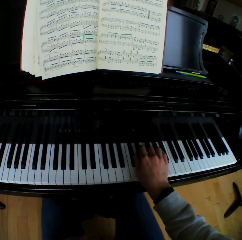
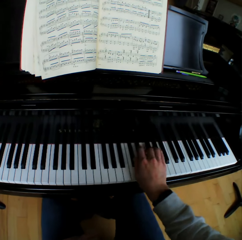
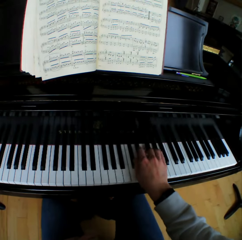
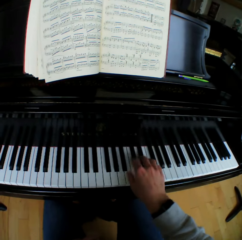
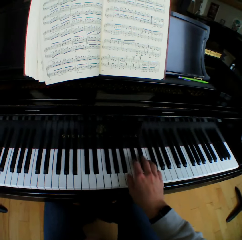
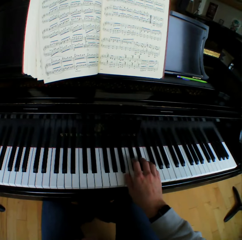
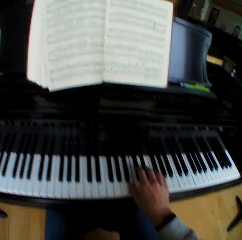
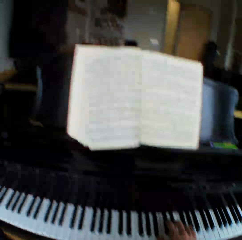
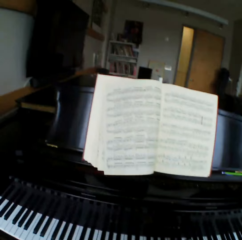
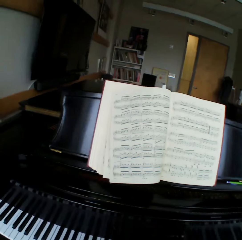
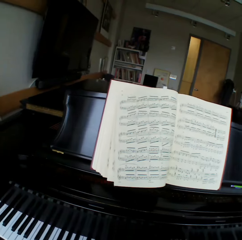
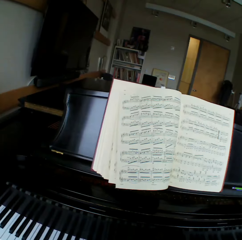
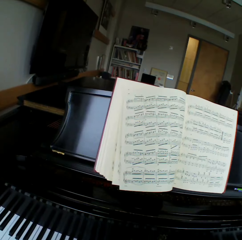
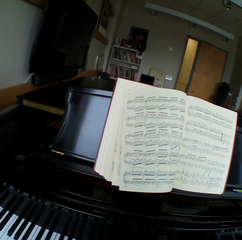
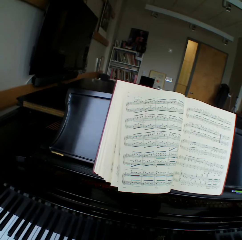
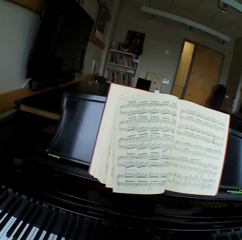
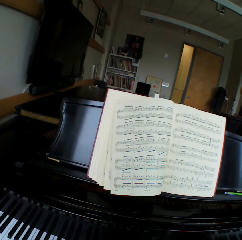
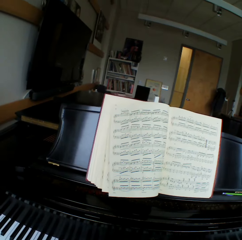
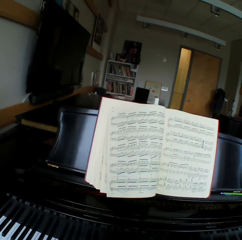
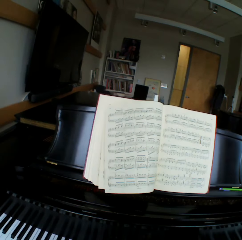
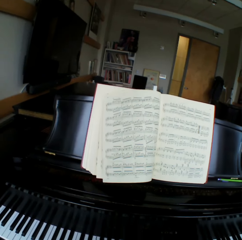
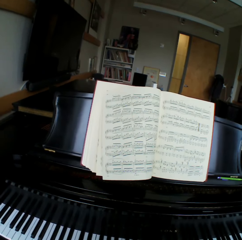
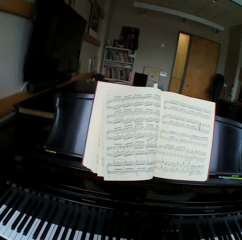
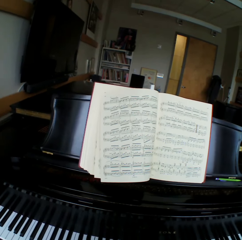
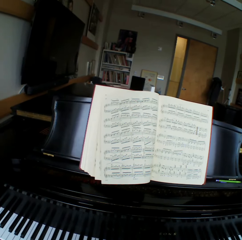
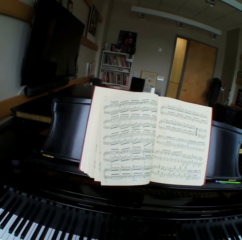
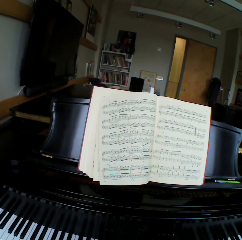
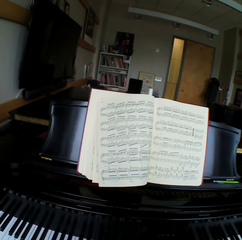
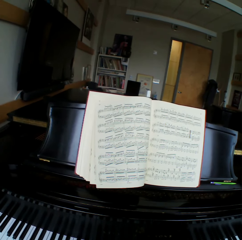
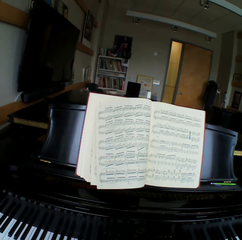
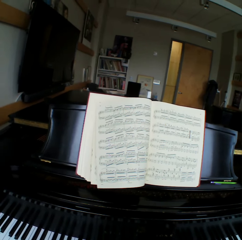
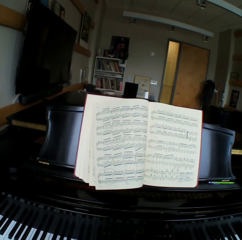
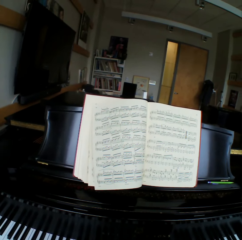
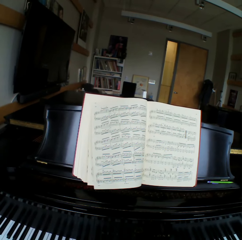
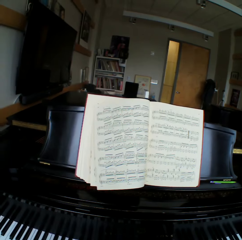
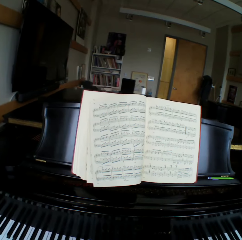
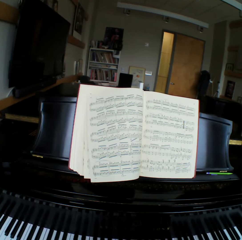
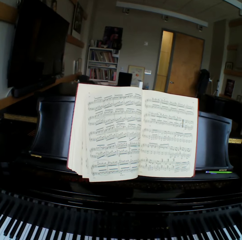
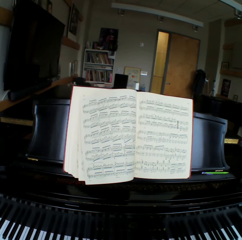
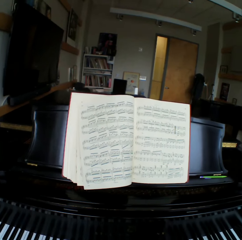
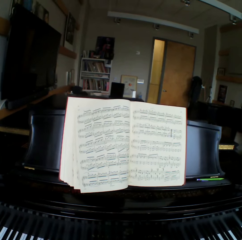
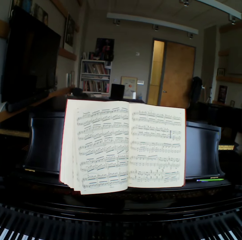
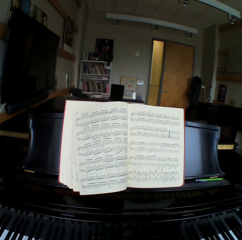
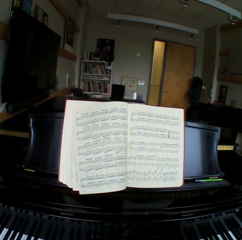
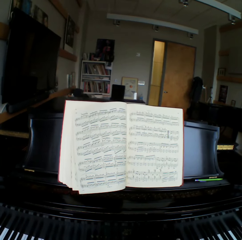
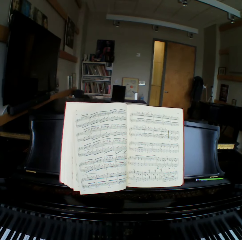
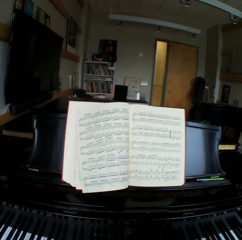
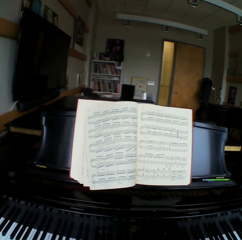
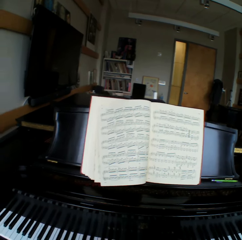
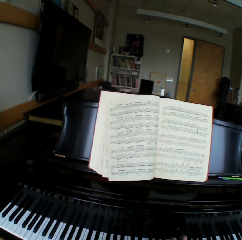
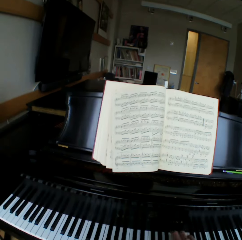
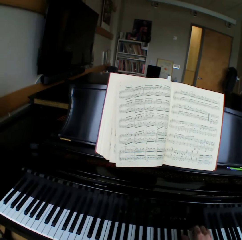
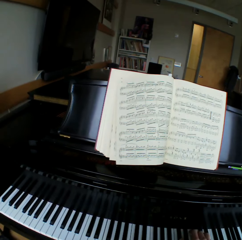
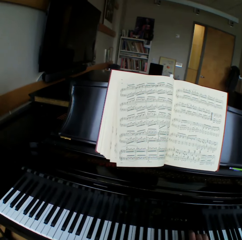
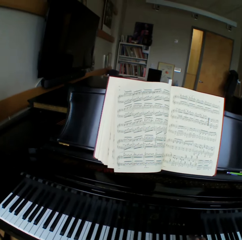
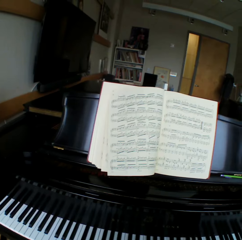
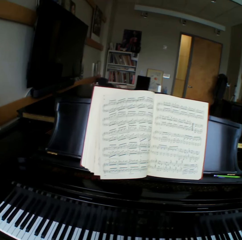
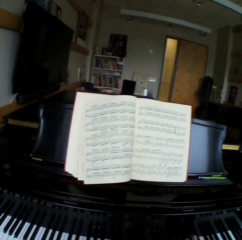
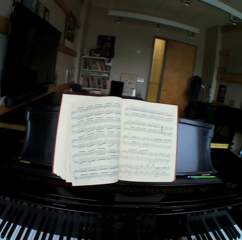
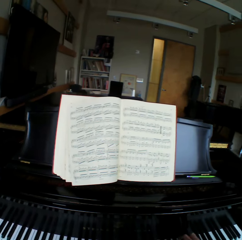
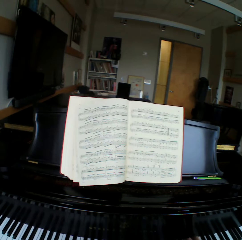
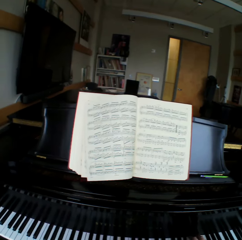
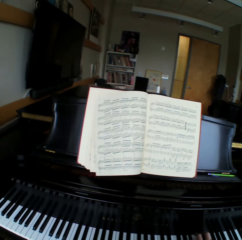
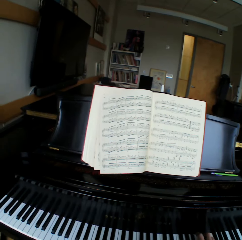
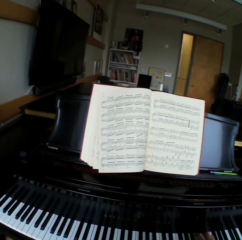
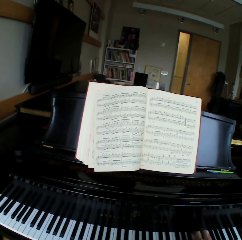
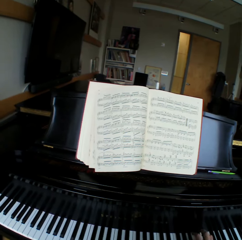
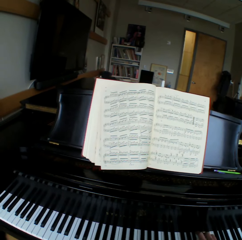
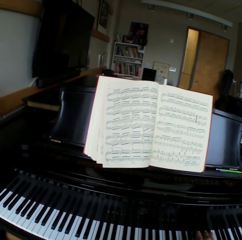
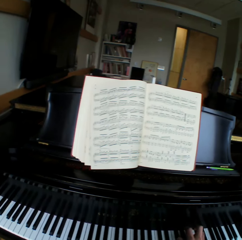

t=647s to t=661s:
The camera wearer looks at the hymn book.

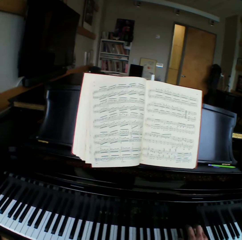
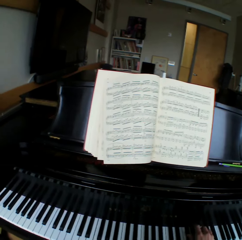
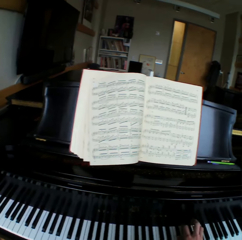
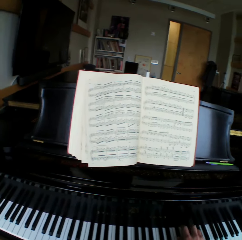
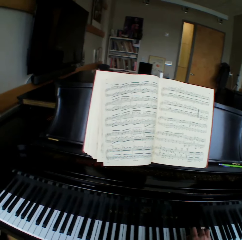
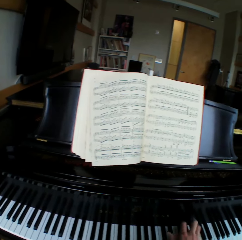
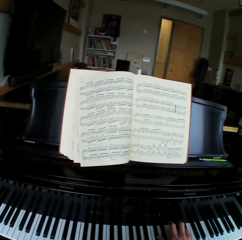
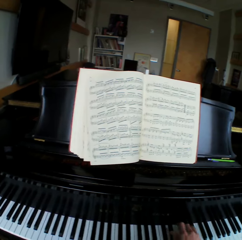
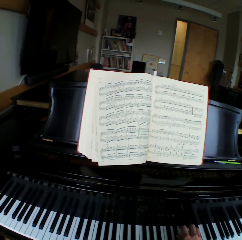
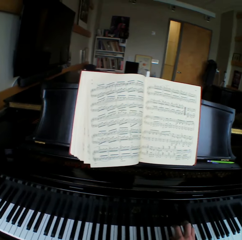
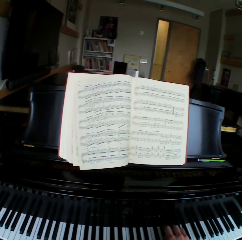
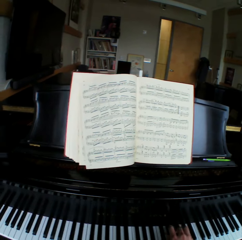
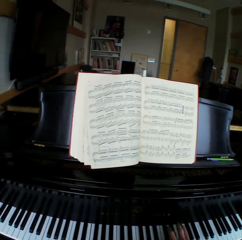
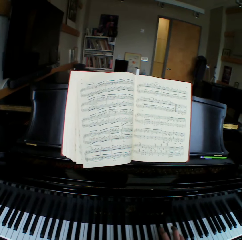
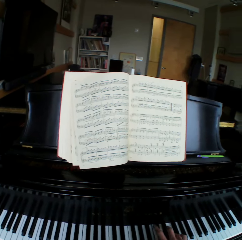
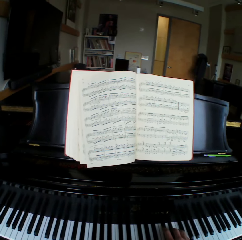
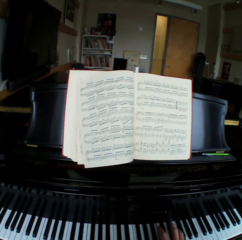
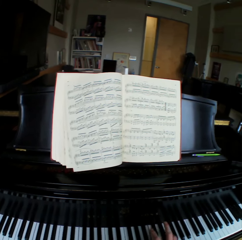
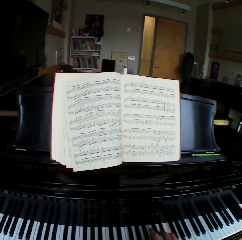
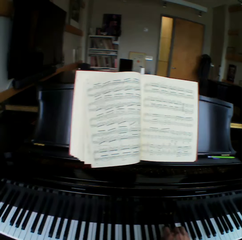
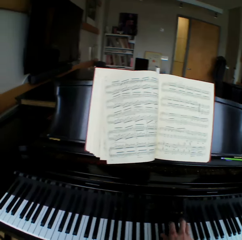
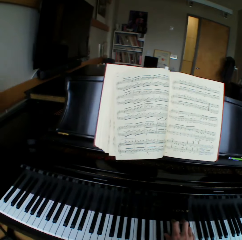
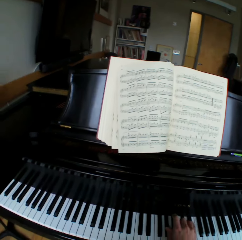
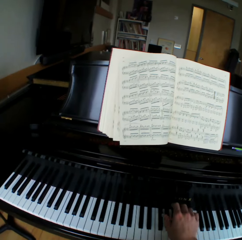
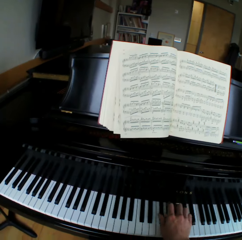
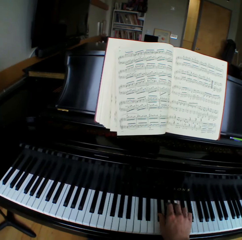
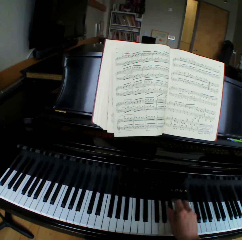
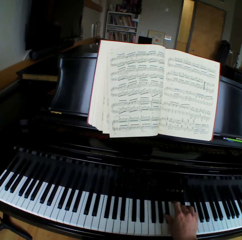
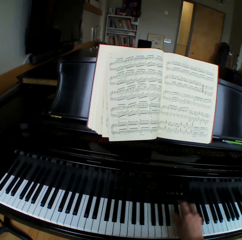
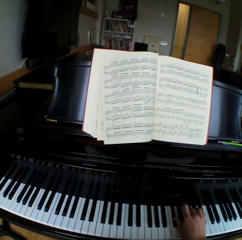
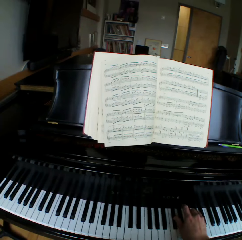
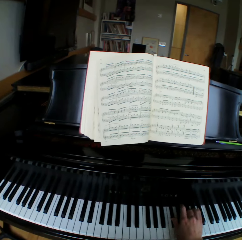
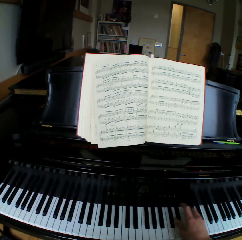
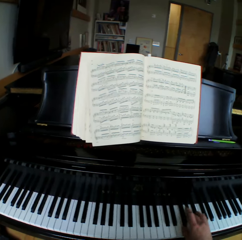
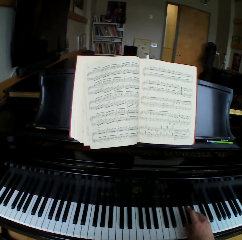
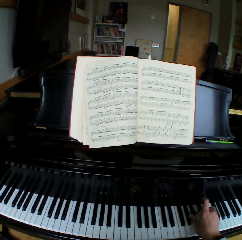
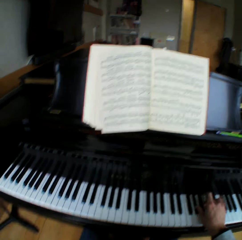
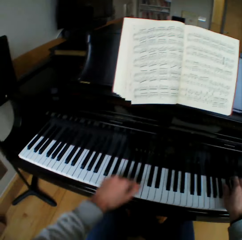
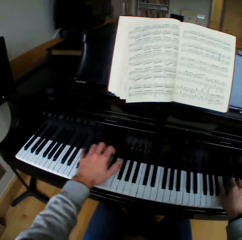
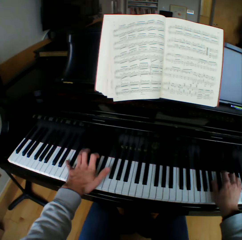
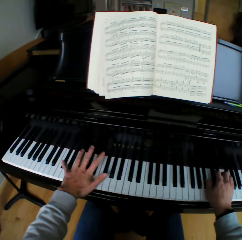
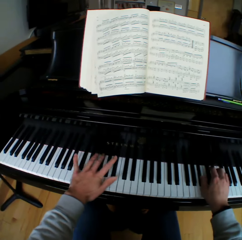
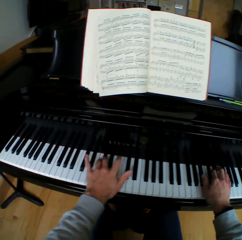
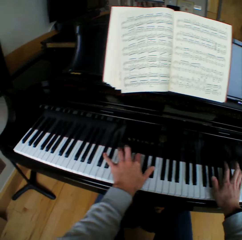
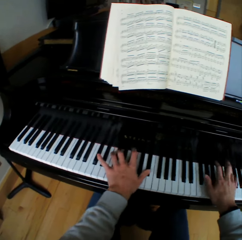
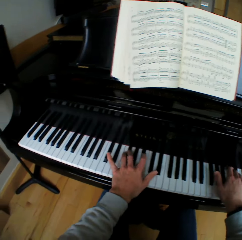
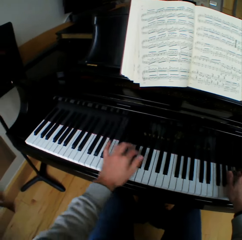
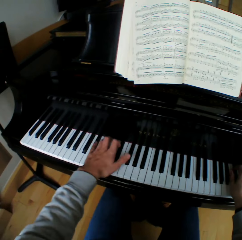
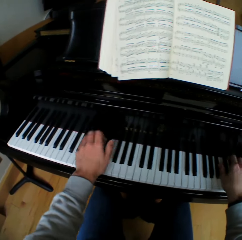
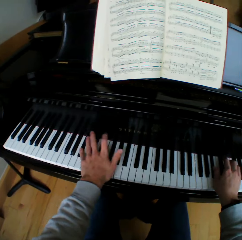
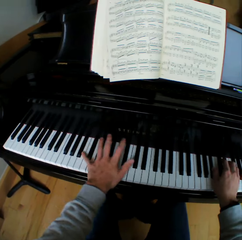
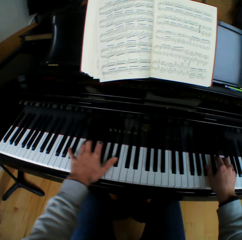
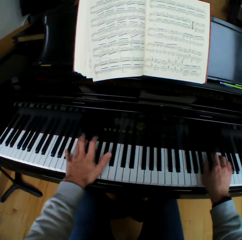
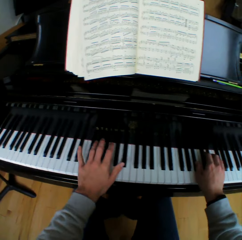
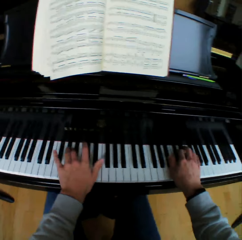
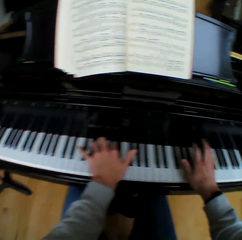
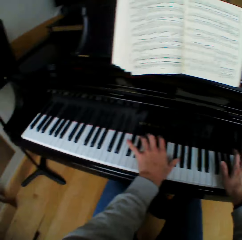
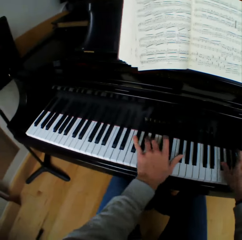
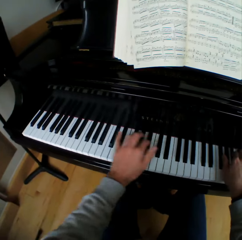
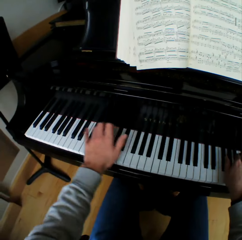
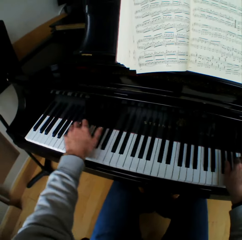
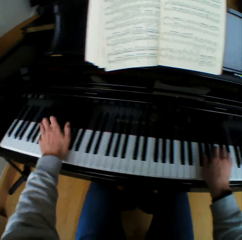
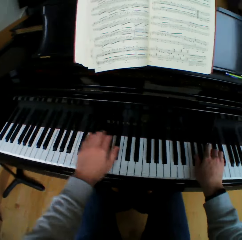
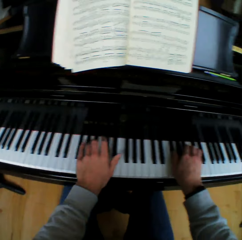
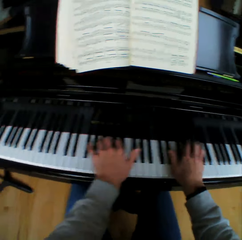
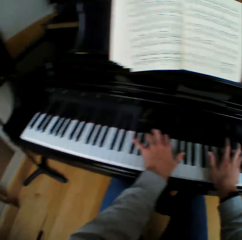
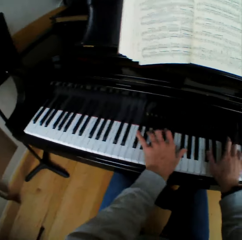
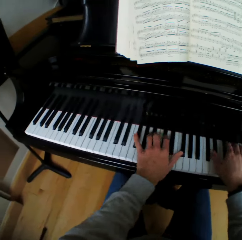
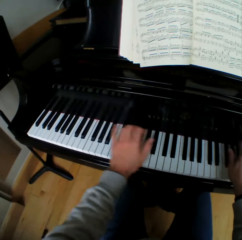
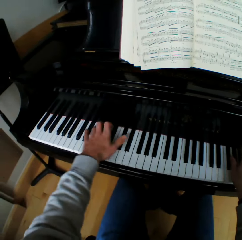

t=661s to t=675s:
The camera wearer looks at the piano. They play the piano with both hands.
